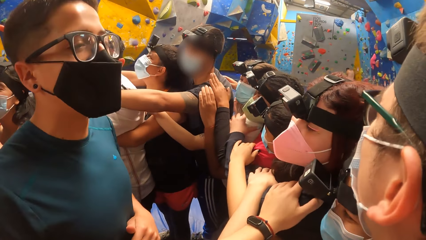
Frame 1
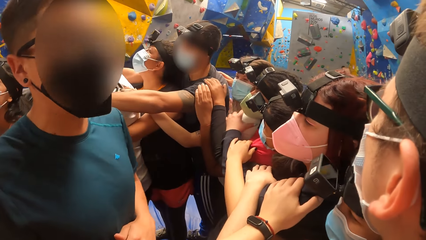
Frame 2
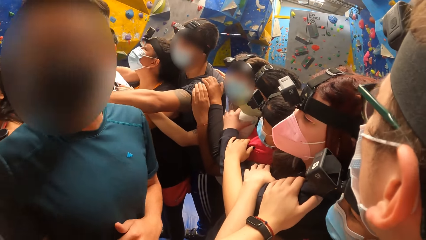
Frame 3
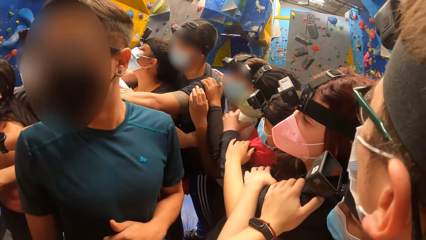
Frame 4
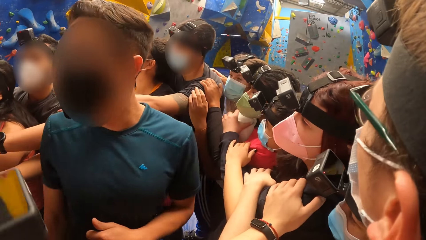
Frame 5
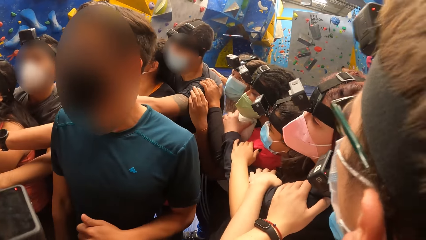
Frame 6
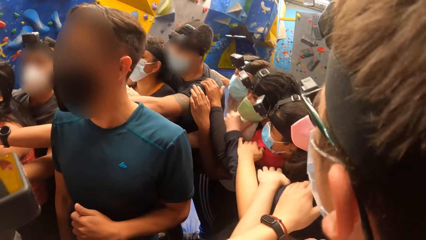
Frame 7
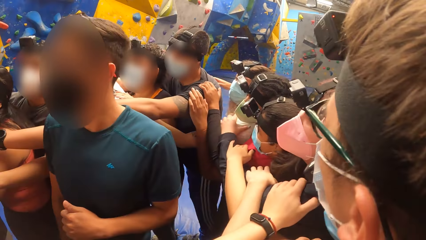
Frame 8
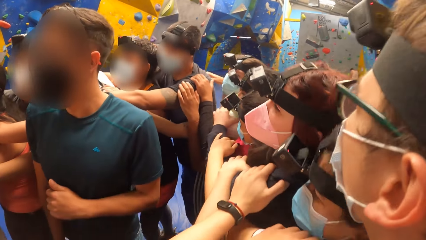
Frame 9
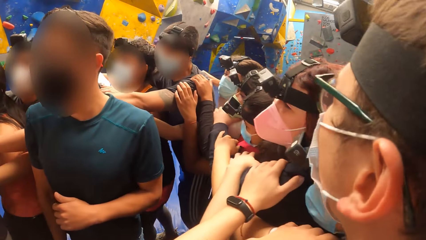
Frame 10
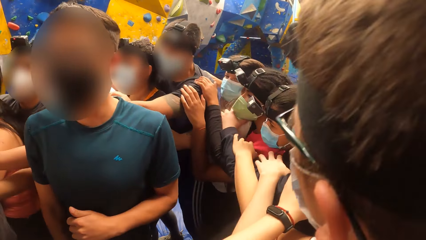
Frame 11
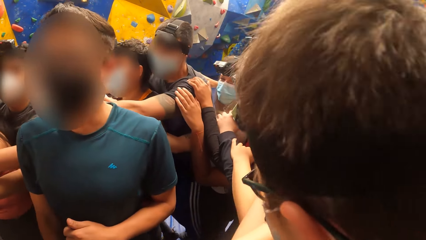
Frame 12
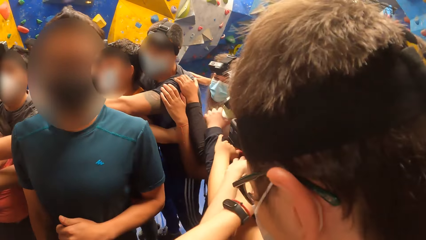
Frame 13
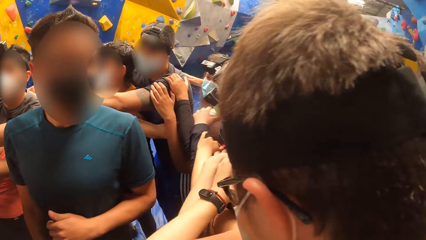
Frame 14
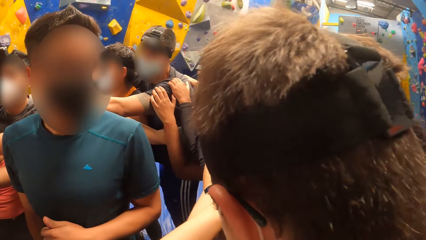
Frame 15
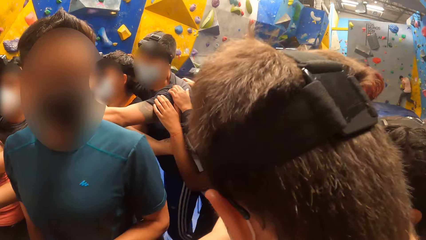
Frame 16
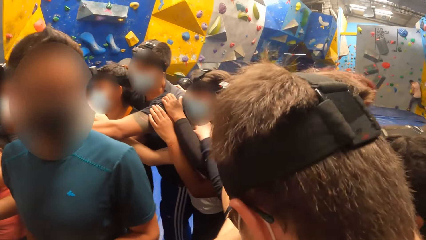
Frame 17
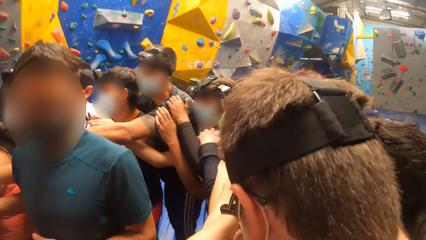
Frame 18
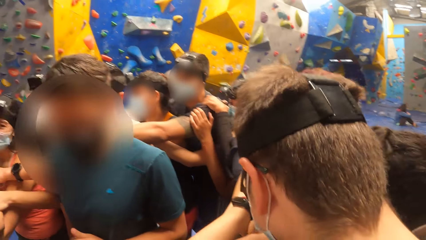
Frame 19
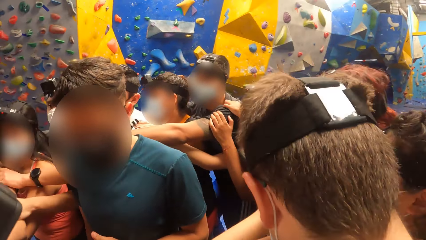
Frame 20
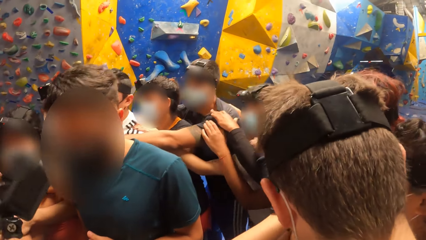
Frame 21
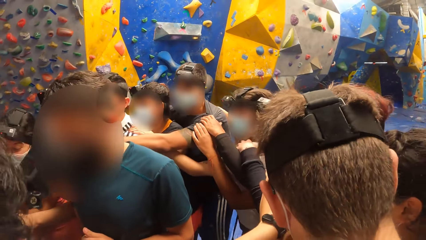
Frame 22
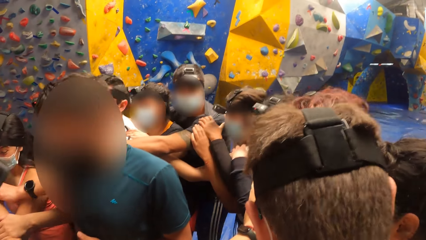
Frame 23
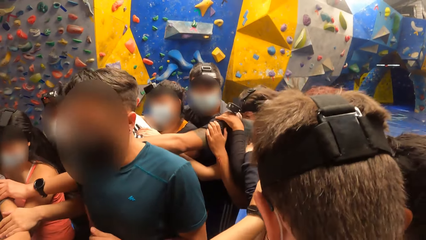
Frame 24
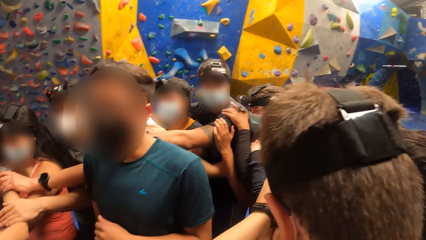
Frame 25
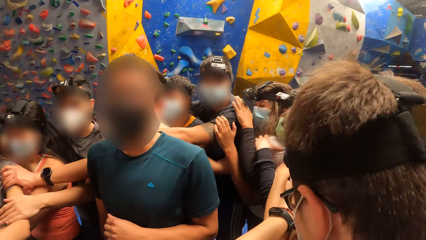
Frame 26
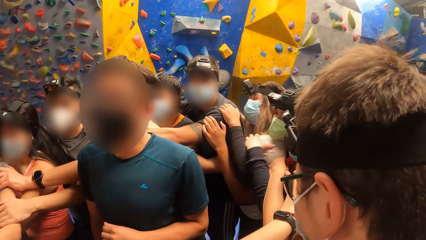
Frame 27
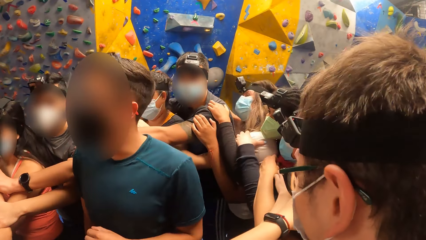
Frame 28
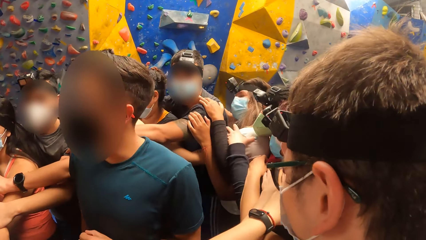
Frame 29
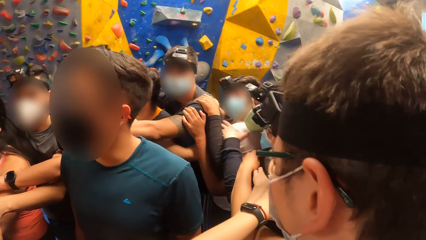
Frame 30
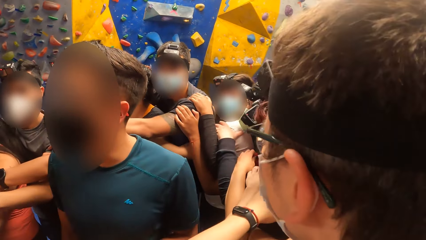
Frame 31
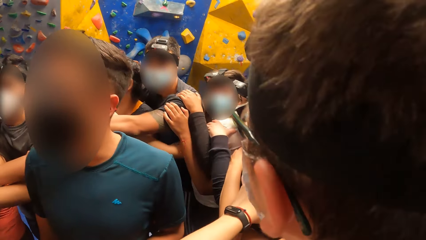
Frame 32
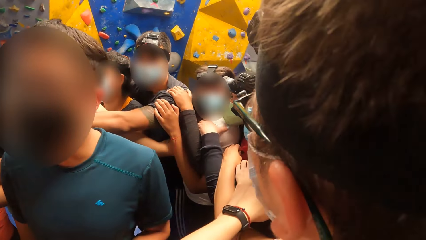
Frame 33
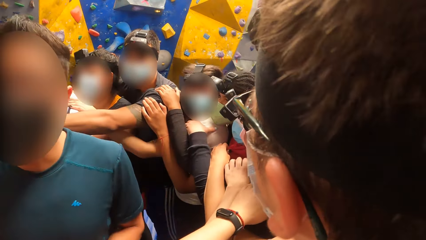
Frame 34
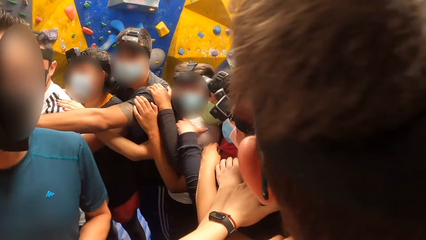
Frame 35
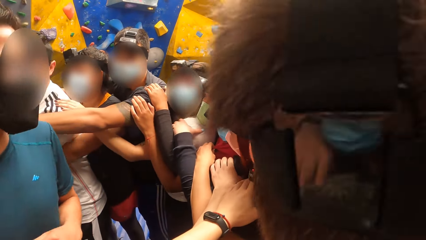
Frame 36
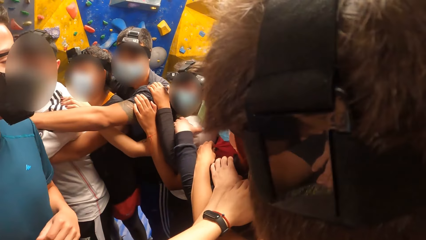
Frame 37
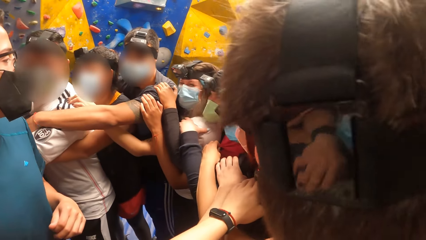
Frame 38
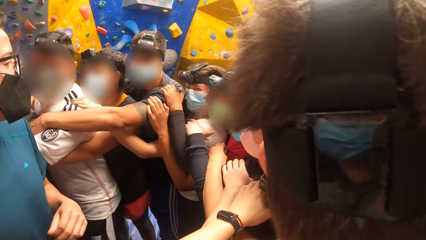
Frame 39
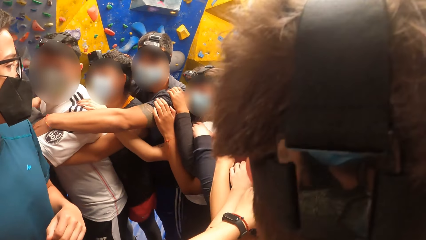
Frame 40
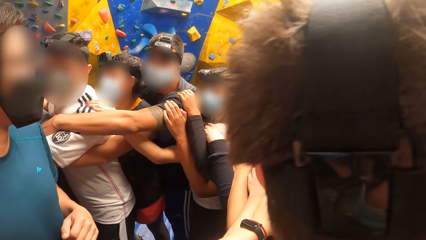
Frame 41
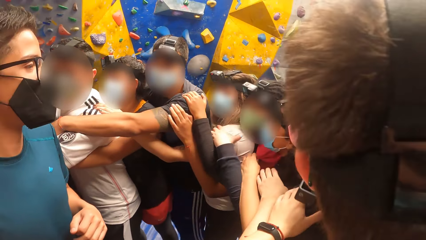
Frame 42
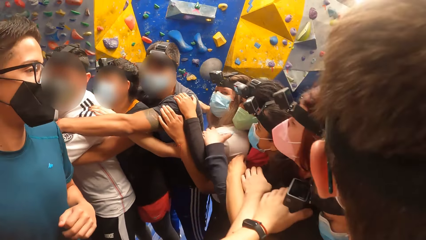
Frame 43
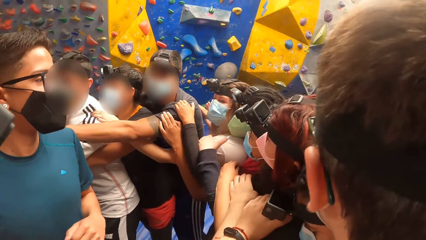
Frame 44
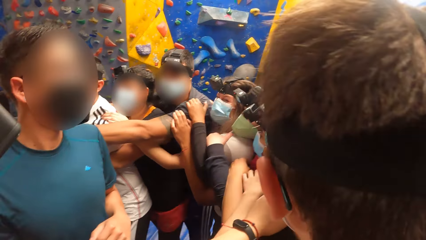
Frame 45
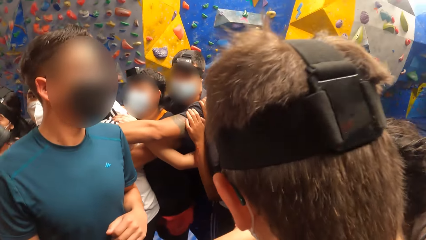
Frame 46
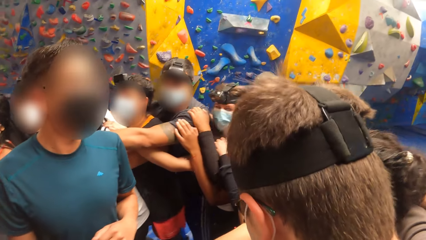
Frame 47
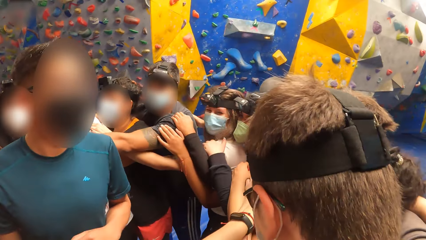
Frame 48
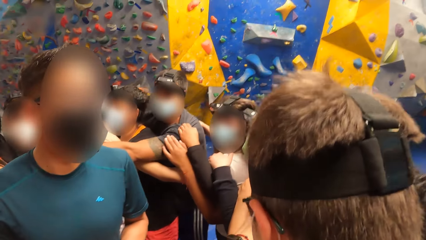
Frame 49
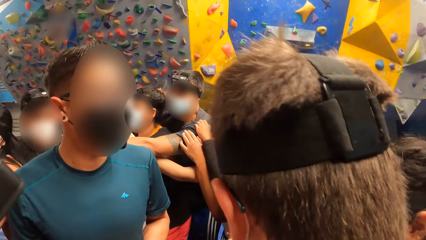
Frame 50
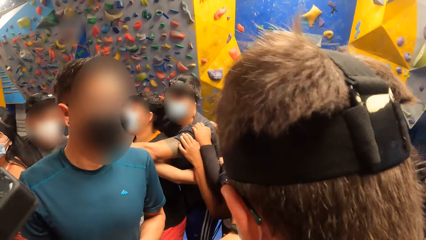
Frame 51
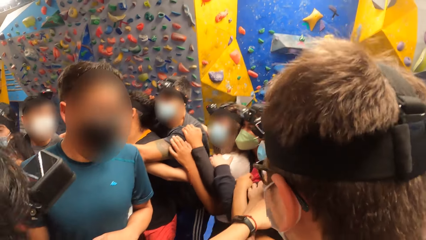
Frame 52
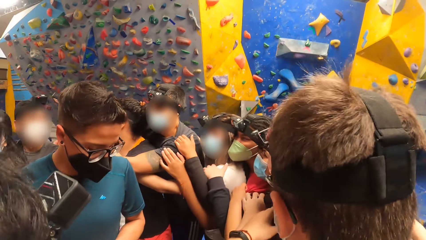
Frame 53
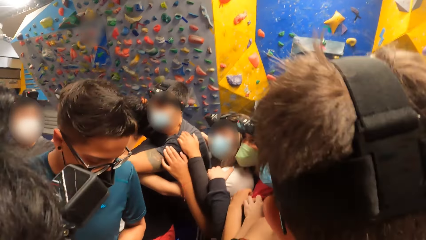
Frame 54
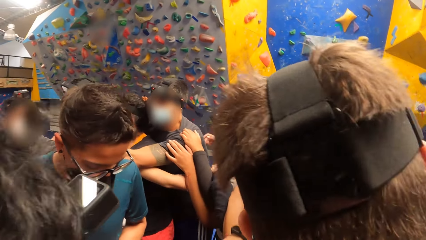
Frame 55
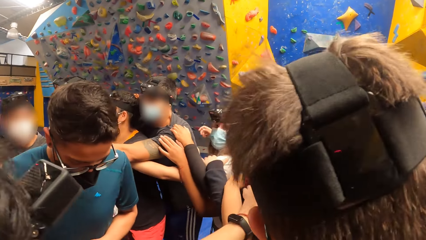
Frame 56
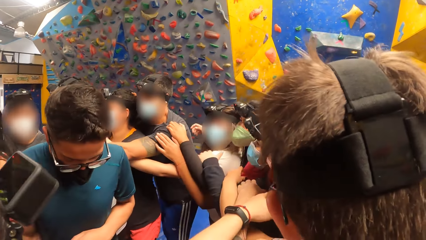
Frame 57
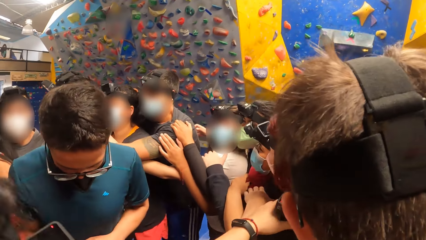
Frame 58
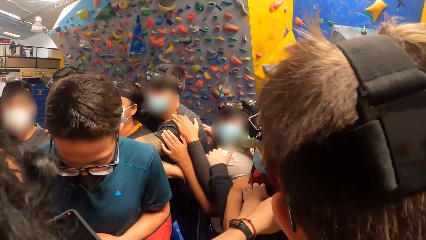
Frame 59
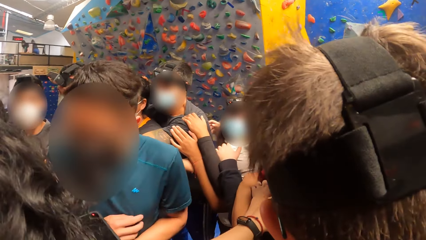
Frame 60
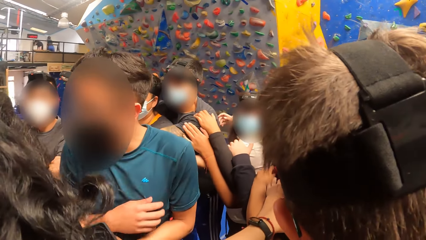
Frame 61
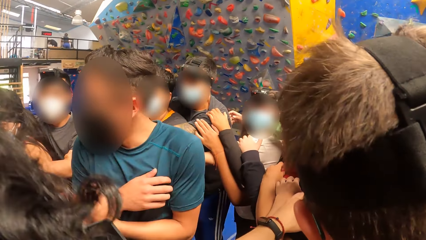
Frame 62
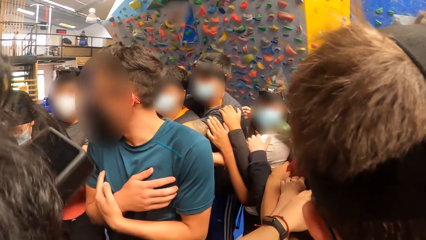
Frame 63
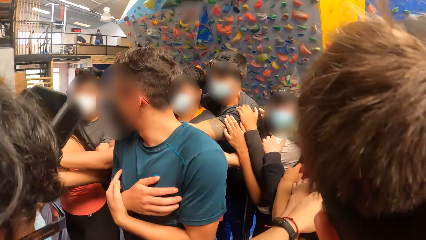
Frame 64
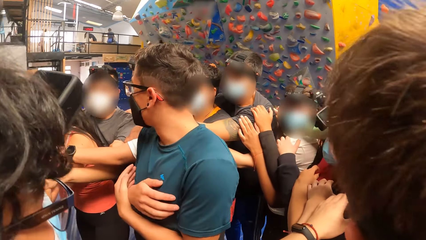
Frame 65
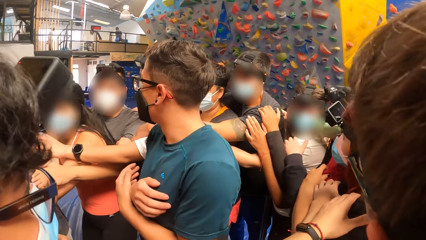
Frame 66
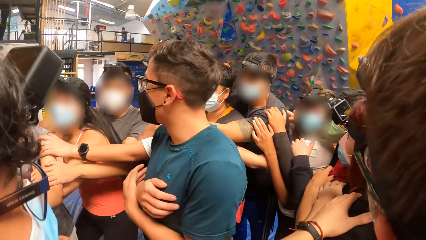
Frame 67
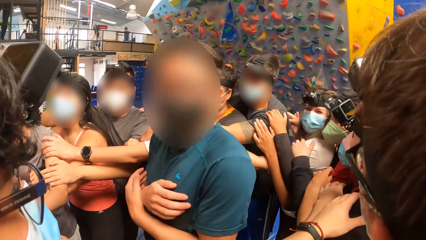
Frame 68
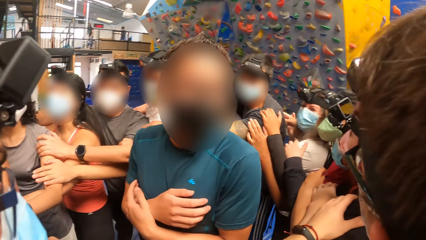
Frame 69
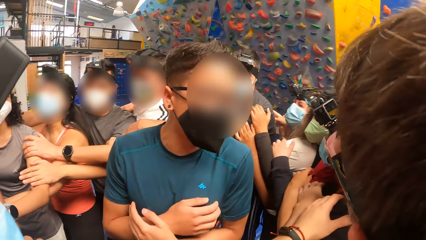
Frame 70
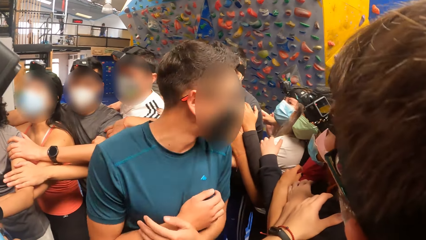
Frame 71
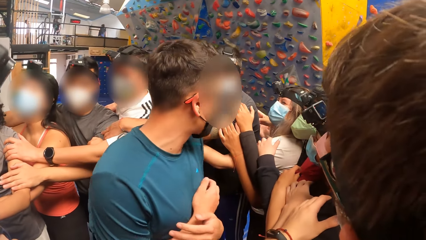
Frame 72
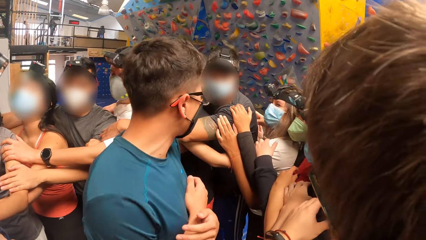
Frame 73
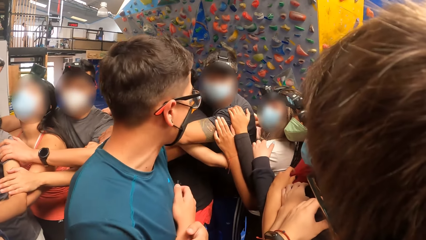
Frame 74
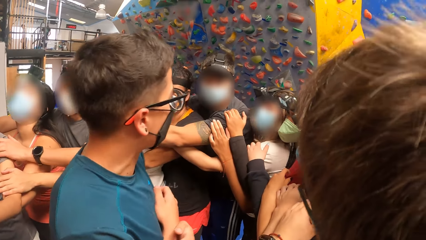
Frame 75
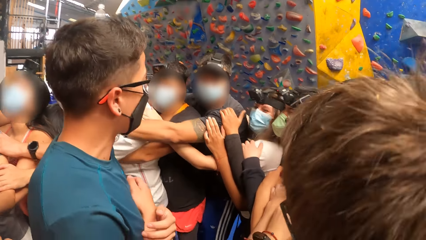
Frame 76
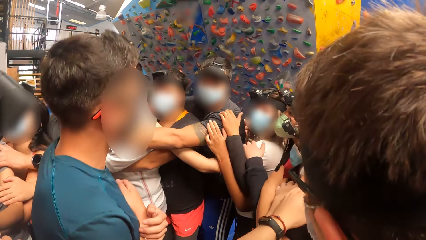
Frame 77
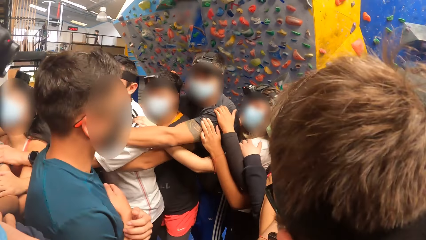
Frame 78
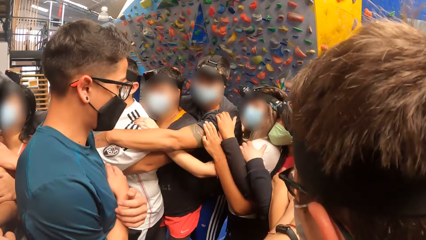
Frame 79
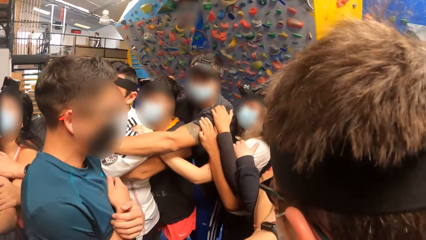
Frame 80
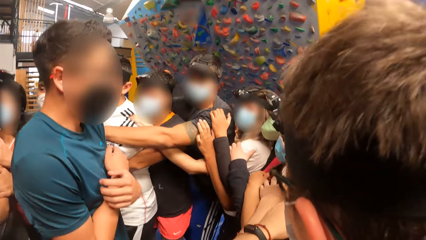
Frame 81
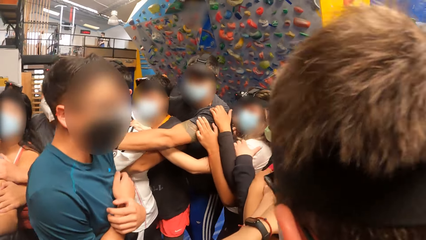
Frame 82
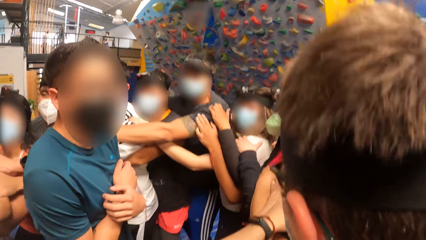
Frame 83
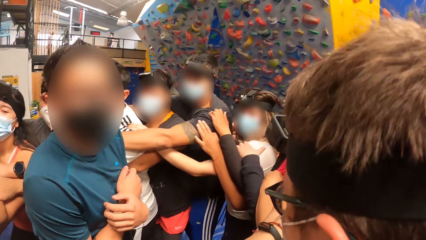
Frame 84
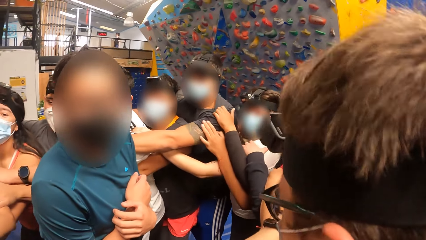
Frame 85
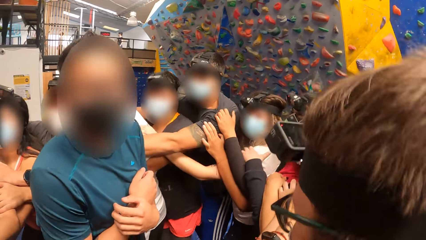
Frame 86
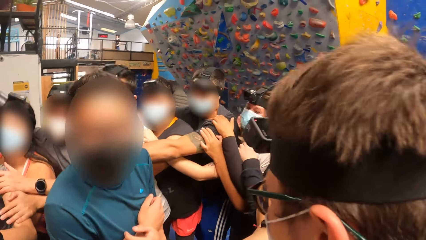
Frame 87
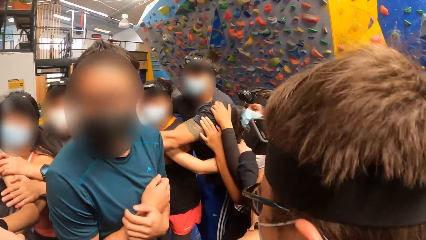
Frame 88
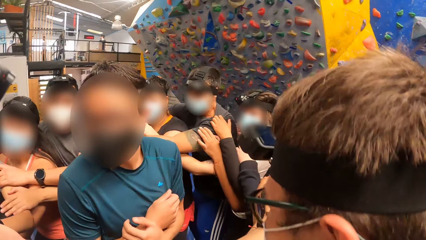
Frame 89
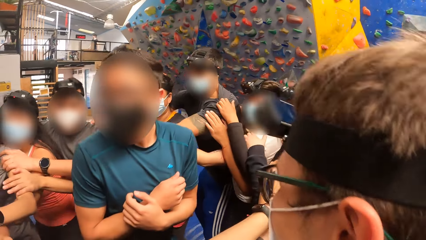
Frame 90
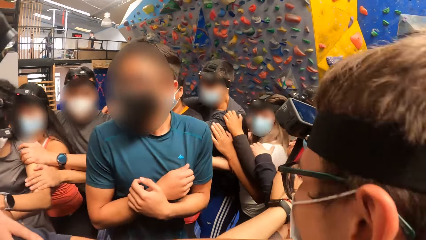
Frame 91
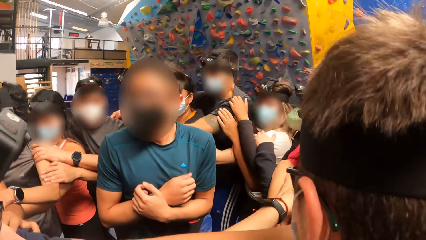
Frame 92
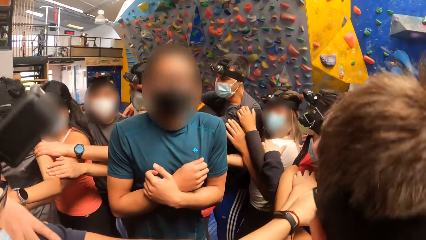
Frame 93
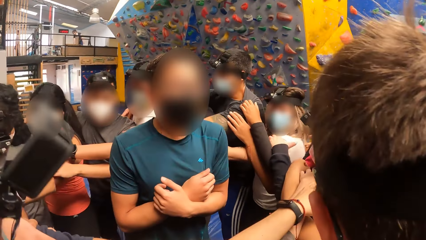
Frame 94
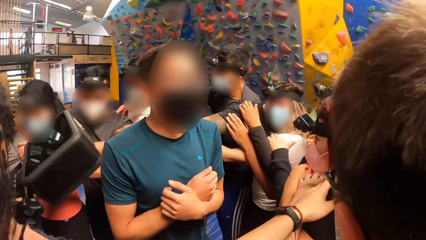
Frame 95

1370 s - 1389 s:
The camera wearer interacts with the group of people. They walk in a circle. The man places his right hand on his chest. He places his left hand on his chest. He interacts with the group of people. The camera wearer jumps in a circle.
